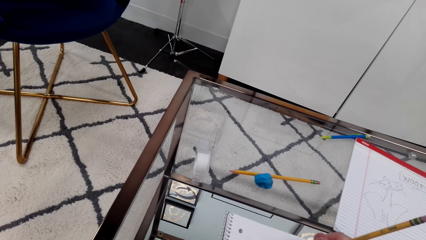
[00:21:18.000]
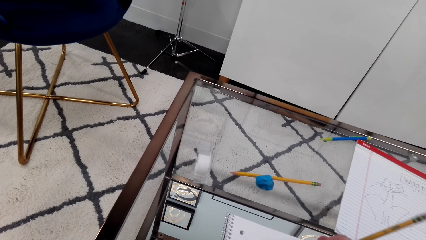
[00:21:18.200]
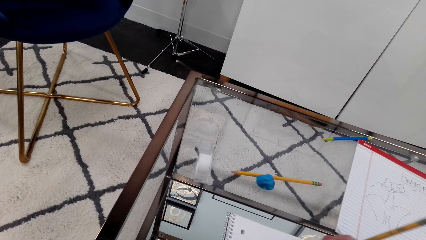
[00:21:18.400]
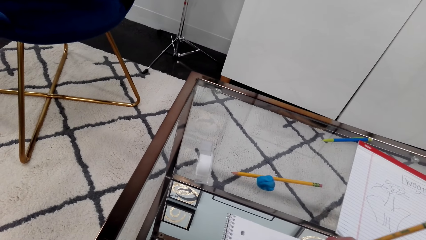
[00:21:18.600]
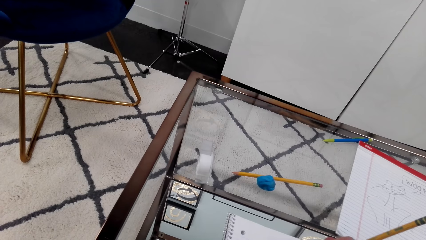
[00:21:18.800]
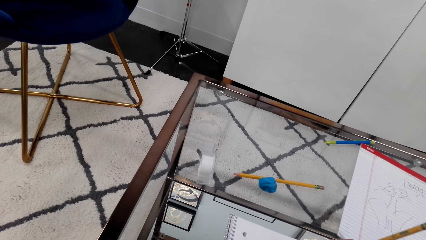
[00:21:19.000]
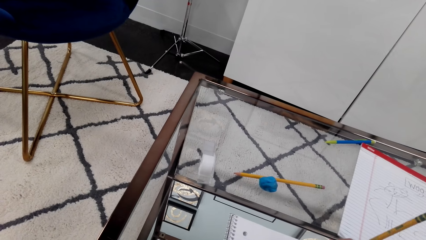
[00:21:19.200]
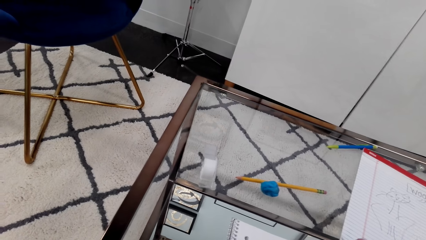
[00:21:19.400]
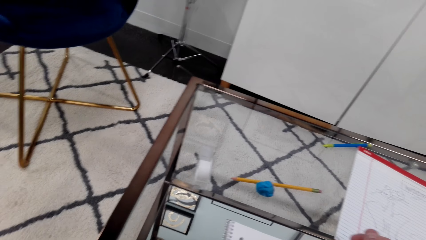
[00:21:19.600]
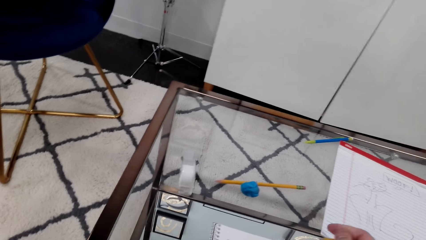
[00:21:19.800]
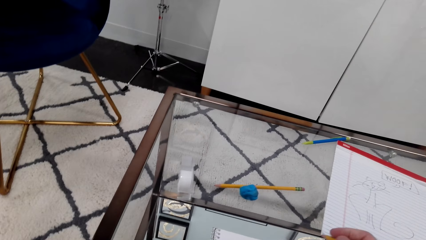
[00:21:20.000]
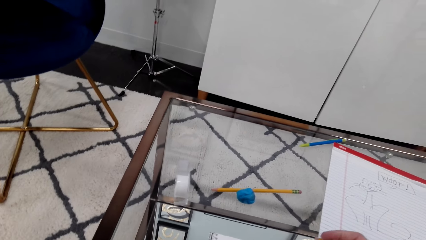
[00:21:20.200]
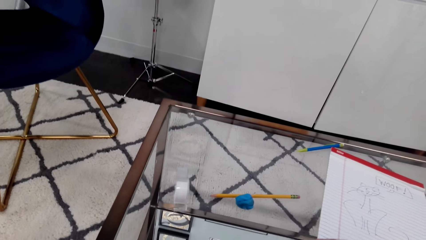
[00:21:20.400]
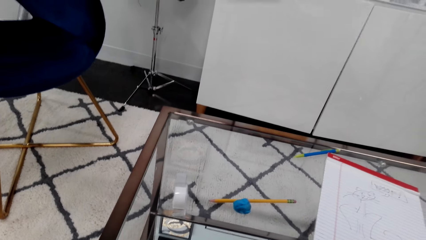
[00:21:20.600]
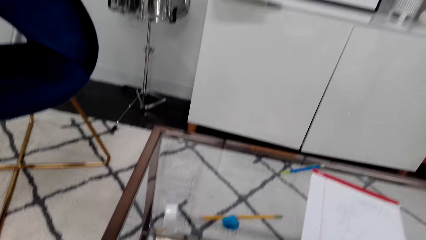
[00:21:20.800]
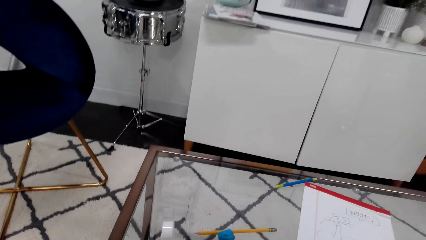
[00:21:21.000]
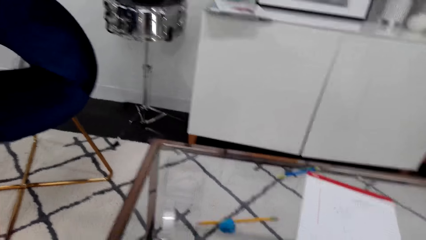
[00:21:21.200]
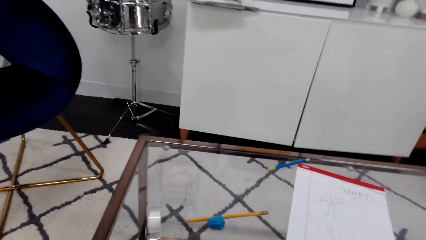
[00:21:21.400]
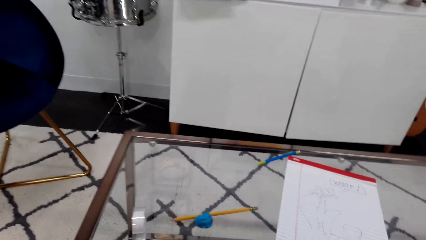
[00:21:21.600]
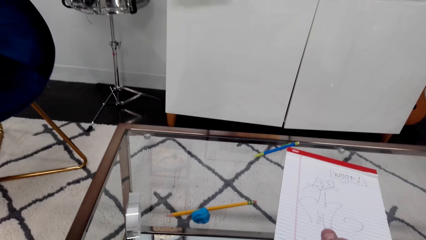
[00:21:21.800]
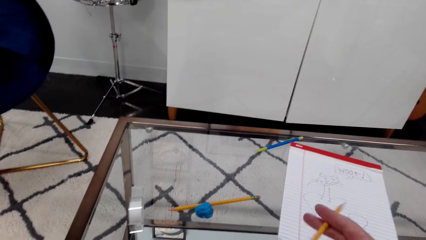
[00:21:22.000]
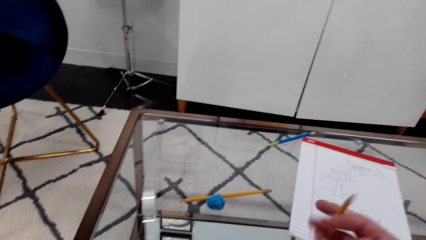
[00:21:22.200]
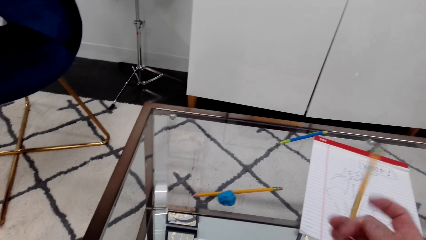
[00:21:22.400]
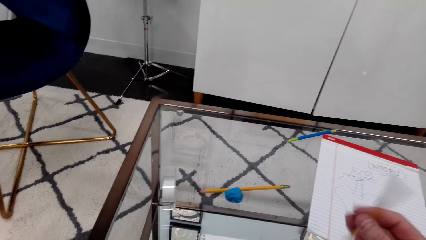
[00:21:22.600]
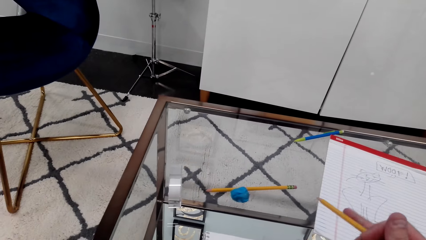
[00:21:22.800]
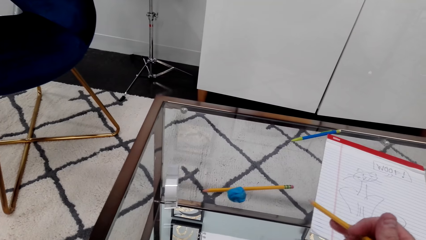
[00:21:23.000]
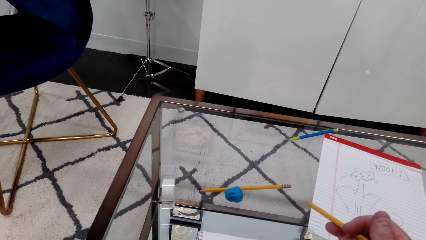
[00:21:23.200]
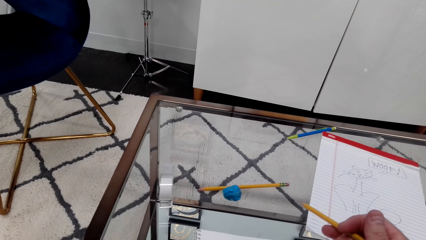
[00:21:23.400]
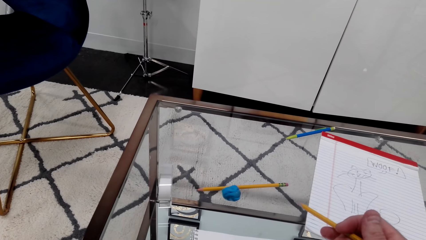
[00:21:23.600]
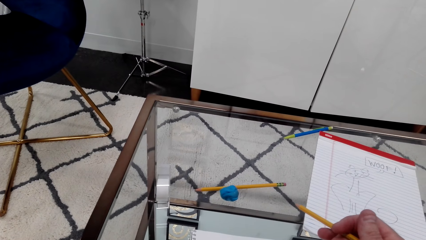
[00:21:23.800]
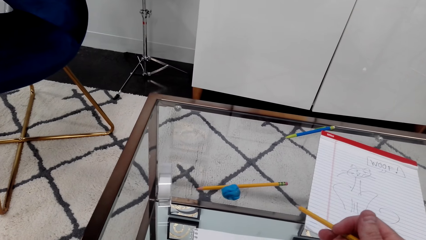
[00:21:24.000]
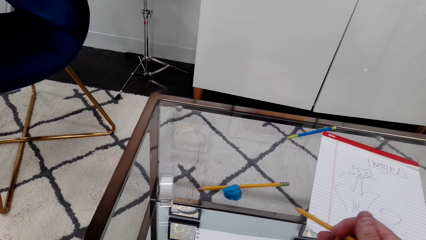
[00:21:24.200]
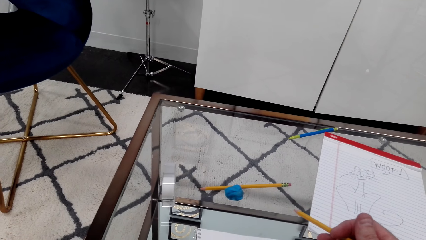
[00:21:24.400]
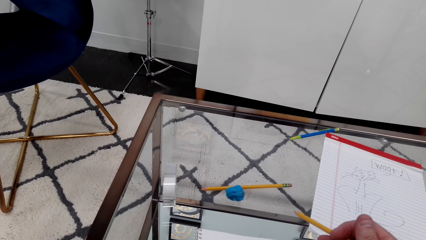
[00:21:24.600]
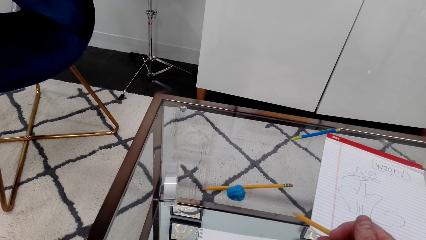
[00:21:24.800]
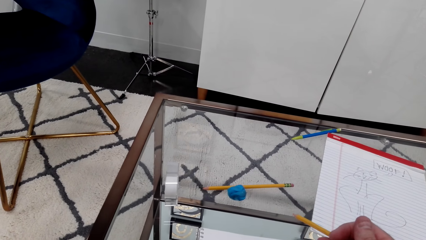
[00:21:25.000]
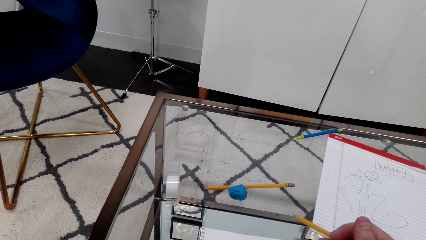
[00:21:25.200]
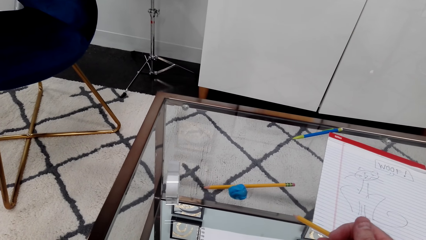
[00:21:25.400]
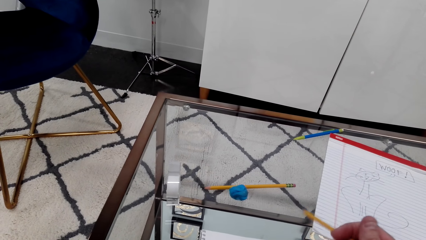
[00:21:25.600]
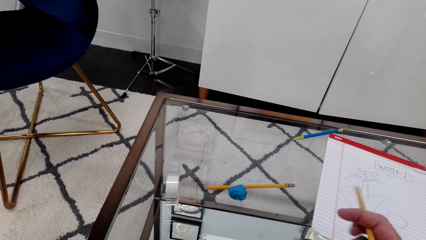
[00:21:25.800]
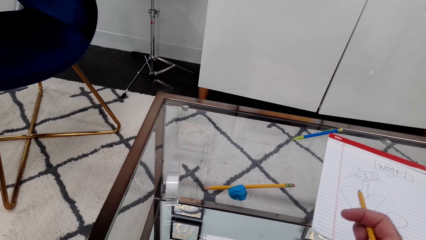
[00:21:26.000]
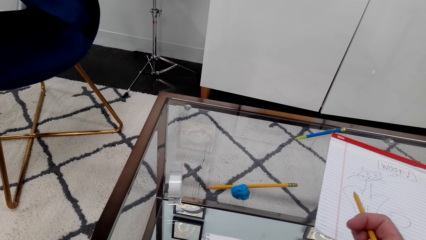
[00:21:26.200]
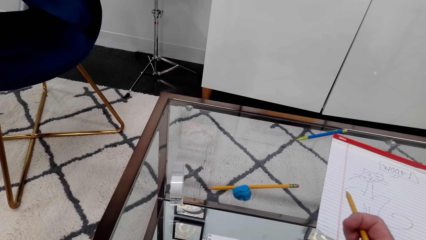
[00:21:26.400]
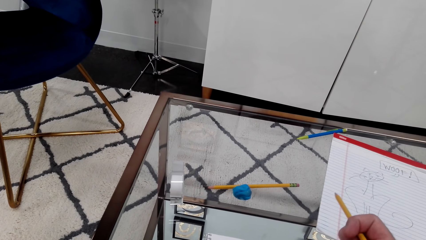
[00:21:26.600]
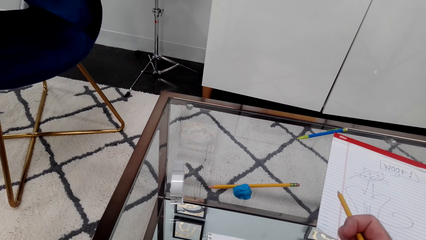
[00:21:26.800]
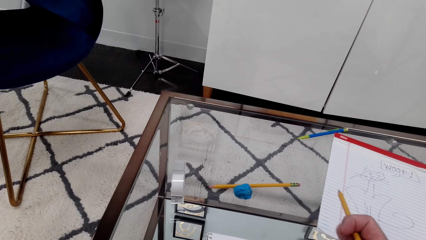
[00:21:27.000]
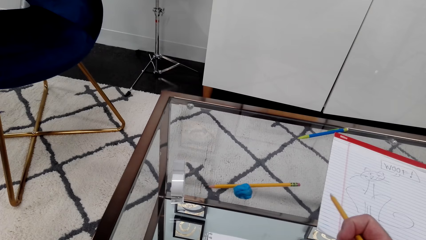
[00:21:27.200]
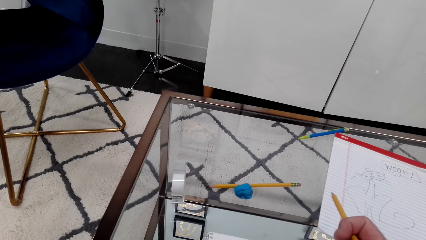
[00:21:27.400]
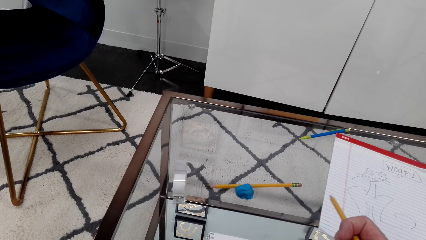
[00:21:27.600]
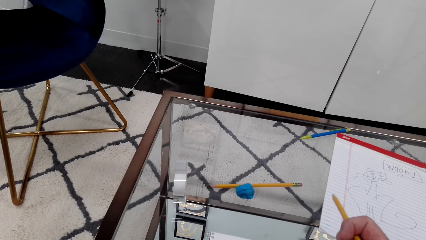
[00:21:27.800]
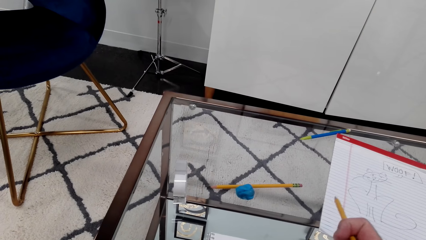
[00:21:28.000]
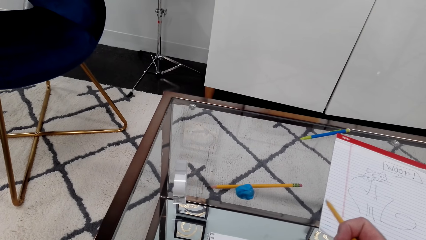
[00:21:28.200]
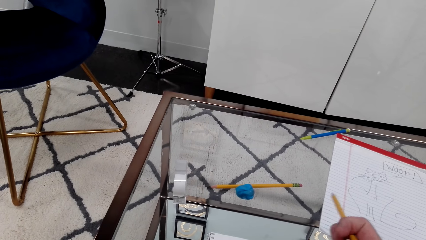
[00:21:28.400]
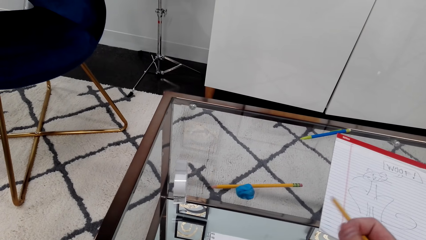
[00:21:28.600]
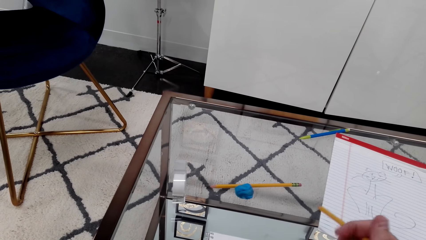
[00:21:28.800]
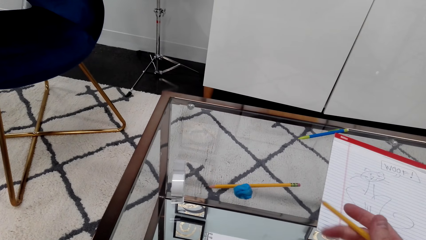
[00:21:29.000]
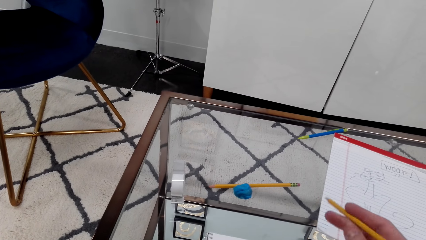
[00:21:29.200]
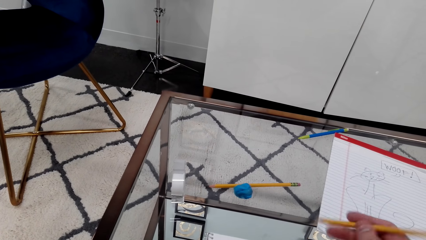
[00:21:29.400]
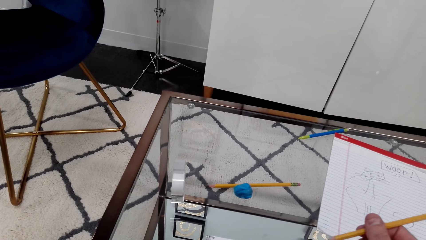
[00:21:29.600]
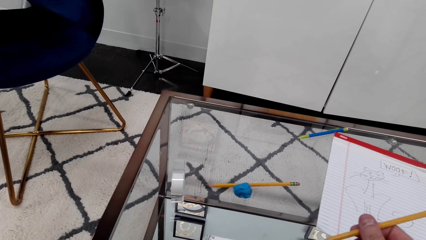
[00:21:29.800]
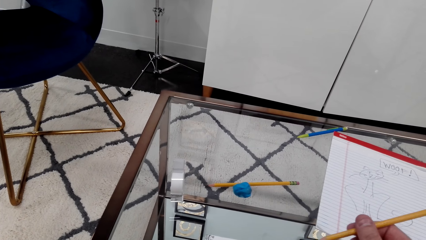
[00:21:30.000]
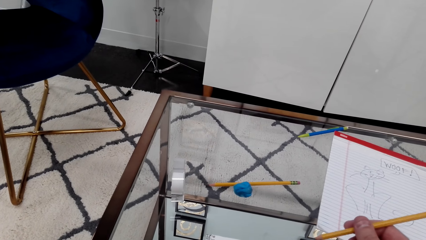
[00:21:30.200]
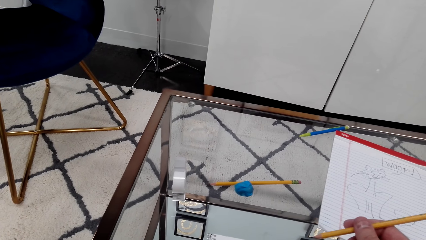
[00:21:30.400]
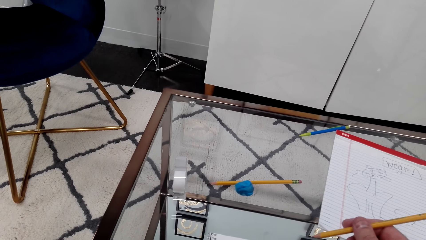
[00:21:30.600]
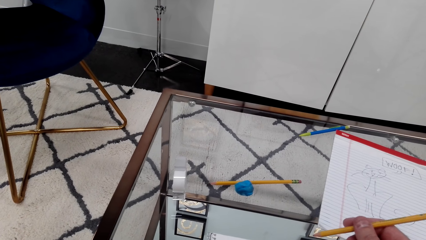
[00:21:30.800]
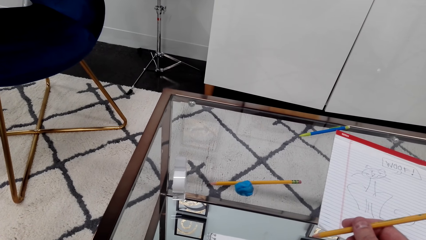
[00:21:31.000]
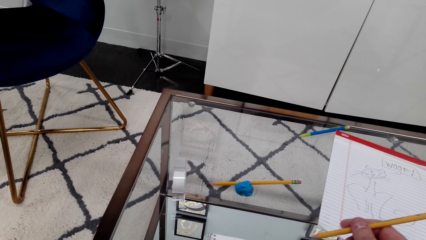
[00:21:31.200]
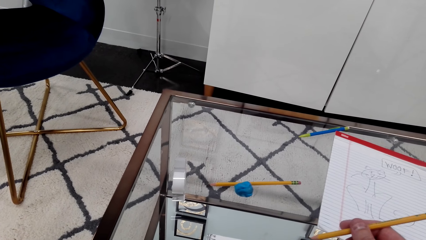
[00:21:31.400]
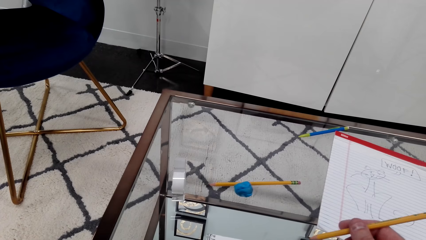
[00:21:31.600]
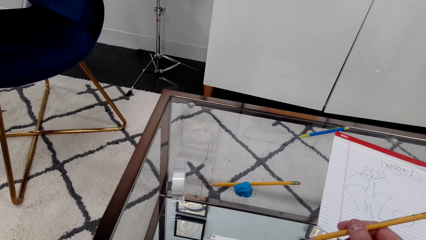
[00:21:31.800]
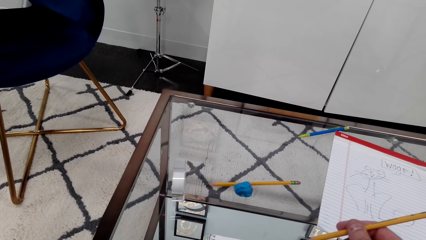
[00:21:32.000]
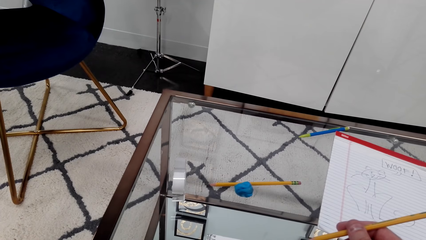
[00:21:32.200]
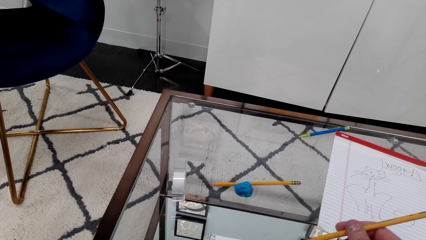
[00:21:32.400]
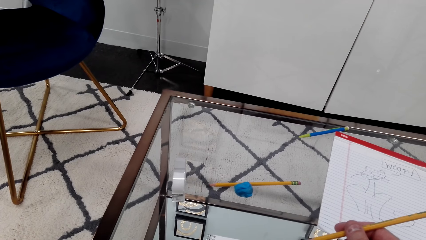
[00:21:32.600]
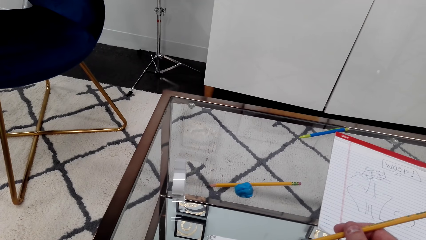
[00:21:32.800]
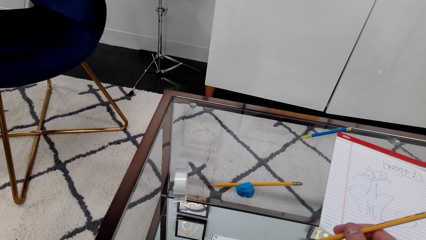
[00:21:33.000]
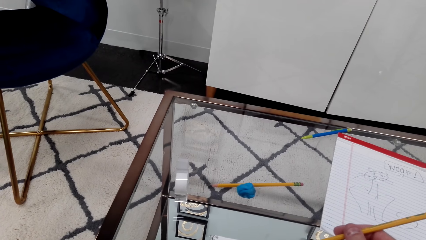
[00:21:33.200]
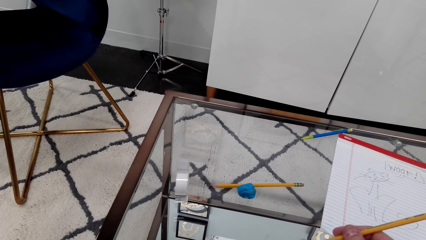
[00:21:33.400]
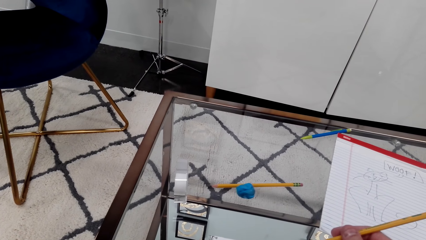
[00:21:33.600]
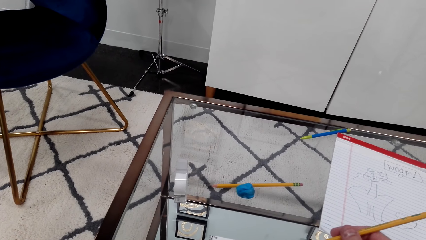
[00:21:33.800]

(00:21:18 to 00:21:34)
The camera wearer rotates the pencil by hand. They hold the pencil.
